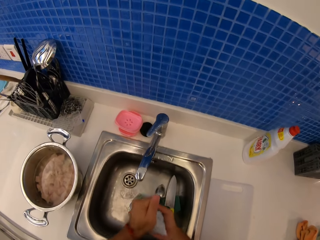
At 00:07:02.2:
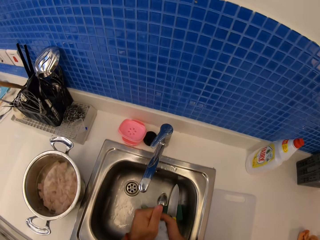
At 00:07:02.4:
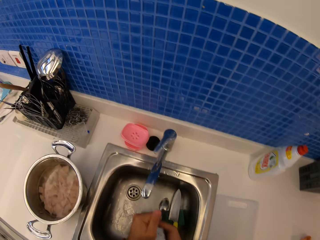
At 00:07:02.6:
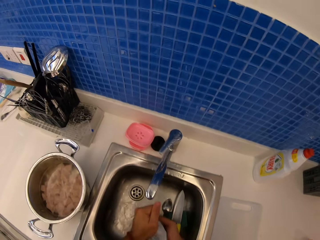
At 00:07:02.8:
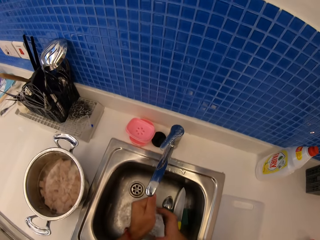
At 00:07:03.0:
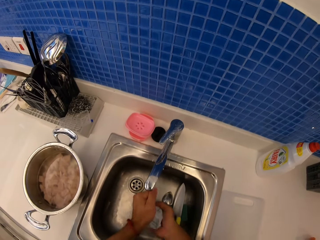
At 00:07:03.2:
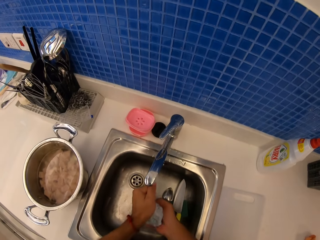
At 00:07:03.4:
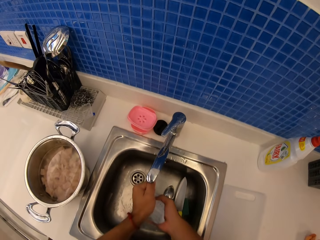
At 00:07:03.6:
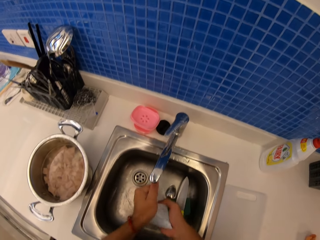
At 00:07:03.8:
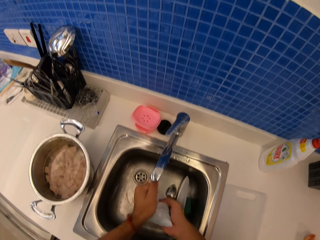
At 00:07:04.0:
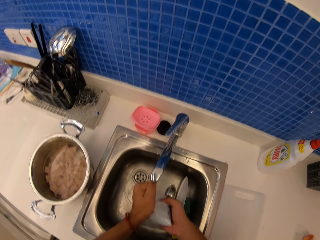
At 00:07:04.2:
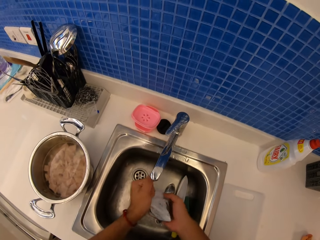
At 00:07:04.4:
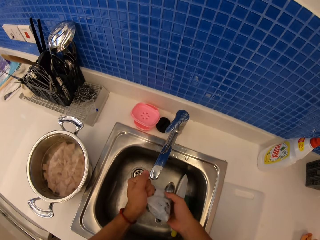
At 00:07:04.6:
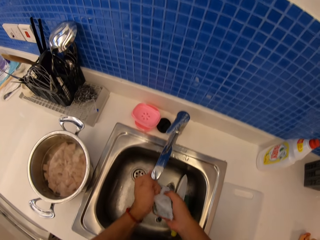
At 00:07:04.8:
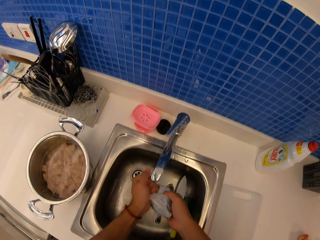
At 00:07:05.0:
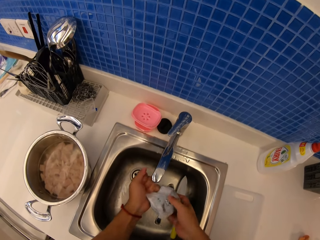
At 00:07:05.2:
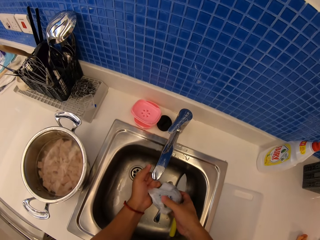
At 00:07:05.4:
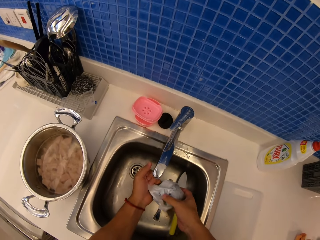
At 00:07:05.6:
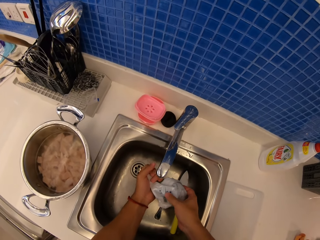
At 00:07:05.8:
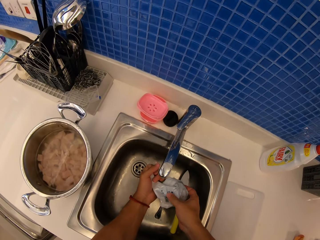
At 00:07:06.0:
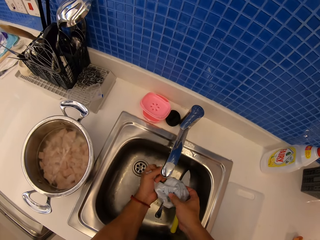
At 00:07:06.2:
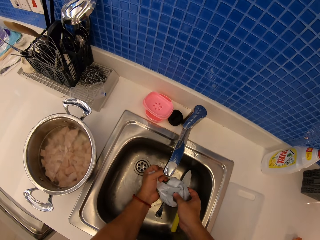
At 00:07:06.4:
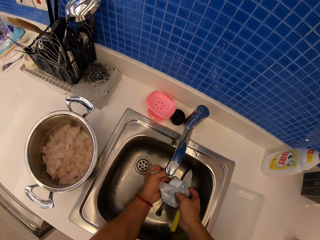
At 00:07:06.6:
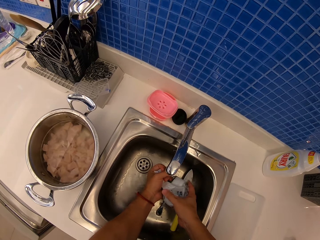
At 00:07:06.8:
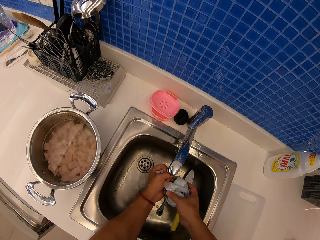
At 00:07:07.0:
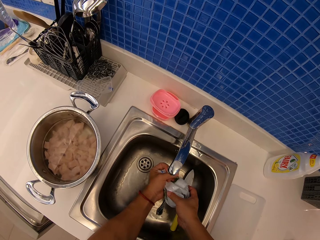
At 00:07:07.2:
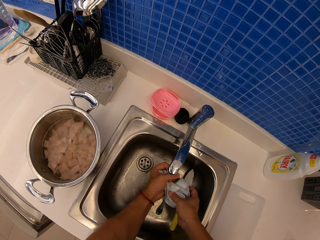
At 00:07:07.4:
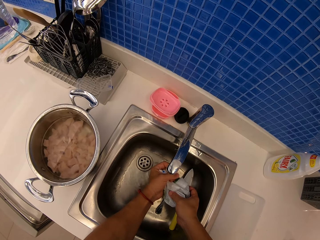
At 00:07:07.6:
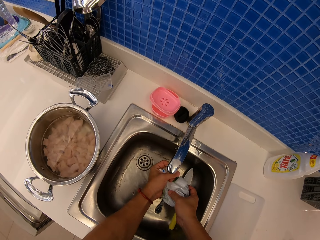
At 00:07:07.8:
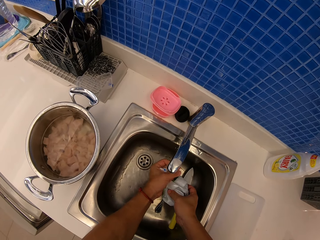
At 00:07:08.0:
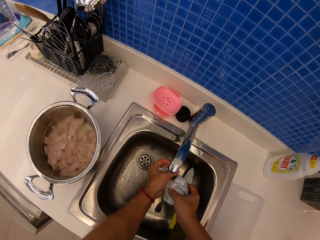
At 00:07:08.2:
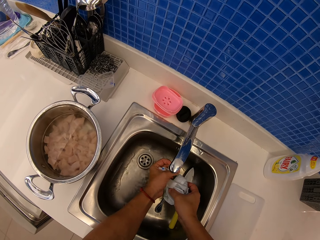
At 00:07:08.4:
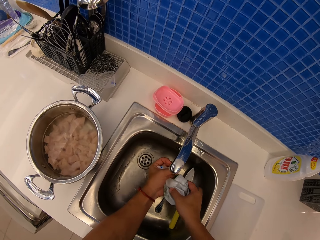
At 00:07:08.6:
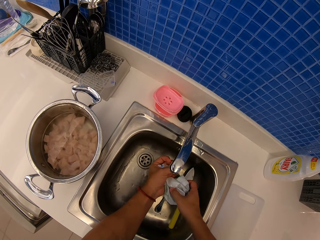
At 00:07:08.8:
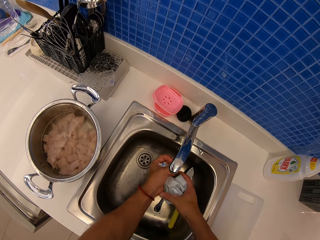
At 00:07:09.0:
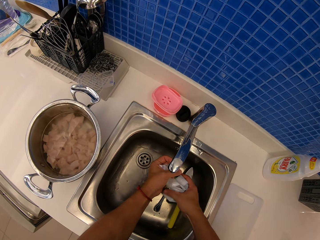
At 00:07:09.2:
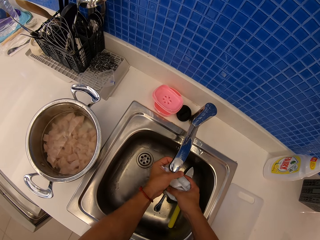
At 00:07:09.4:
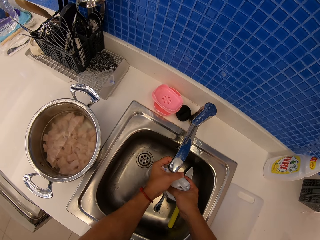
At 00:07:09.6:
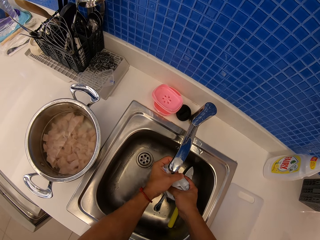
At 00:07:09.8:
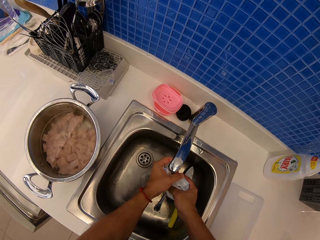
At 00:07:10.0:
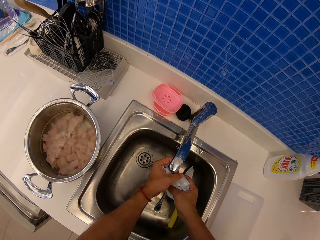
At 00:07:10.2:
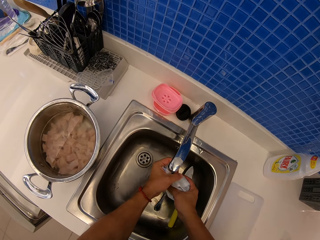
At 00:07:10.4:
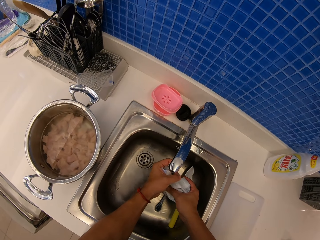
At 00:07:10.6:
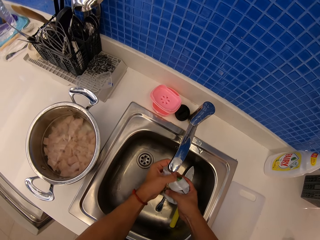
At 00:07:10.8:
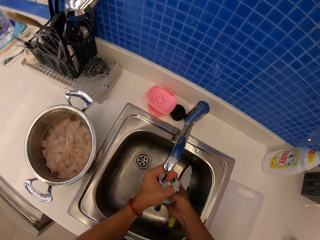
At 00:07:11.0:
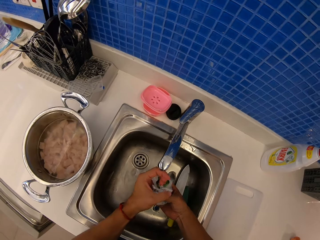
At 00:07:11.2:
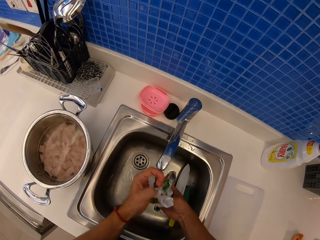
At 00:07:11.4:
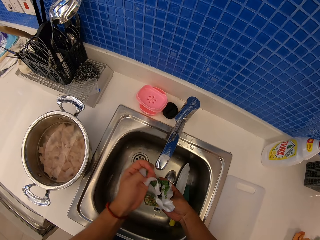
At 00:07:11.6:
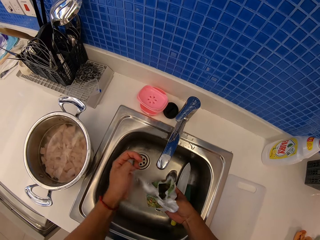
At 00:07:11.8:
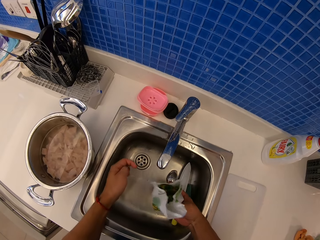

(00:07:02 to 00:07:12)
The camera wearer shakes the sachet. They pour water in the sink.

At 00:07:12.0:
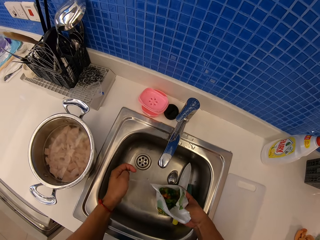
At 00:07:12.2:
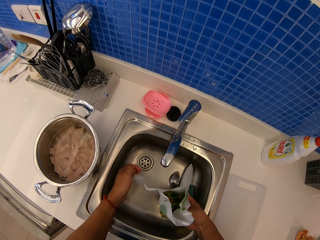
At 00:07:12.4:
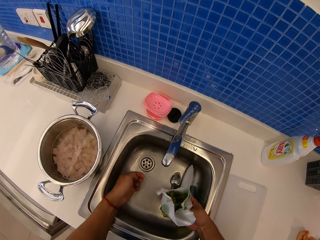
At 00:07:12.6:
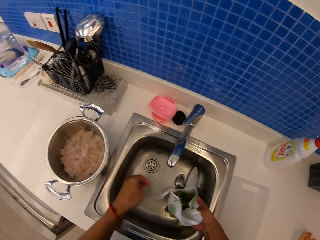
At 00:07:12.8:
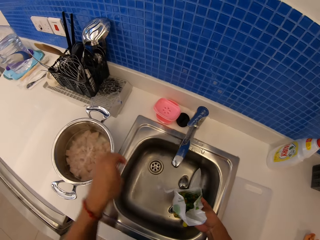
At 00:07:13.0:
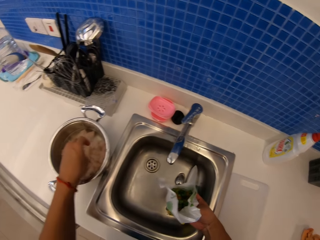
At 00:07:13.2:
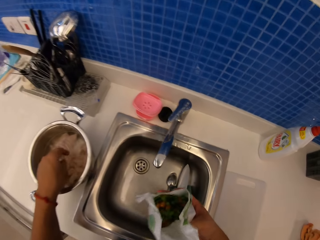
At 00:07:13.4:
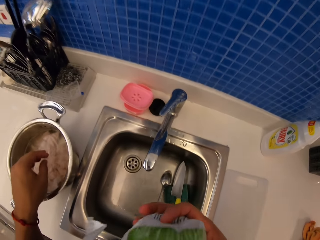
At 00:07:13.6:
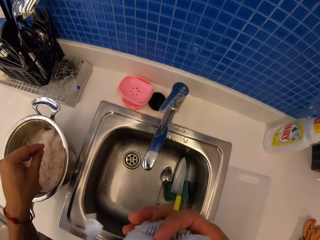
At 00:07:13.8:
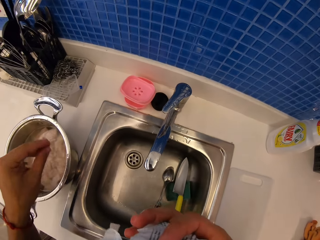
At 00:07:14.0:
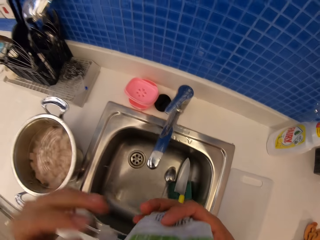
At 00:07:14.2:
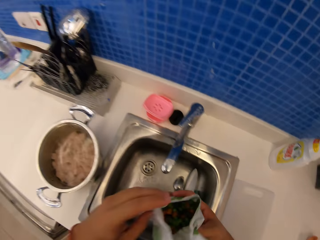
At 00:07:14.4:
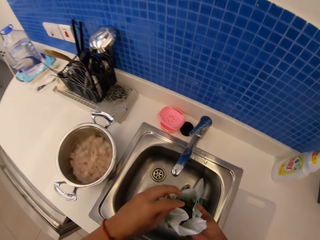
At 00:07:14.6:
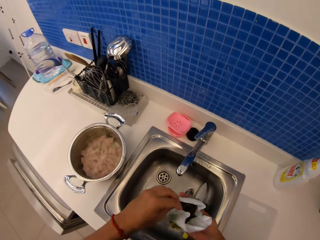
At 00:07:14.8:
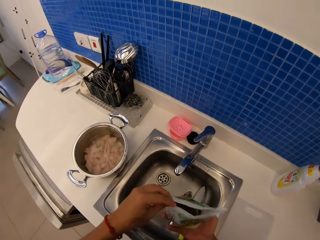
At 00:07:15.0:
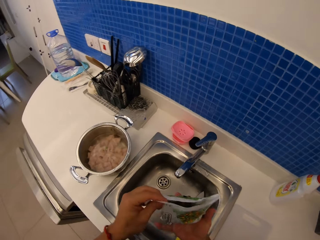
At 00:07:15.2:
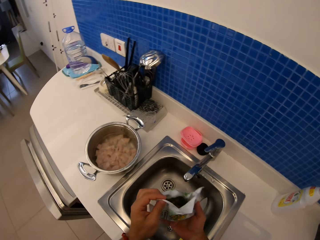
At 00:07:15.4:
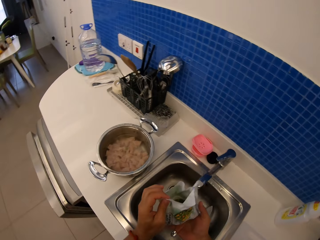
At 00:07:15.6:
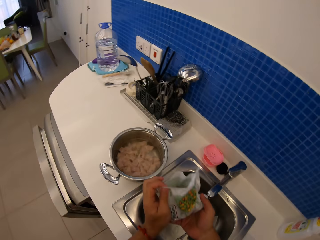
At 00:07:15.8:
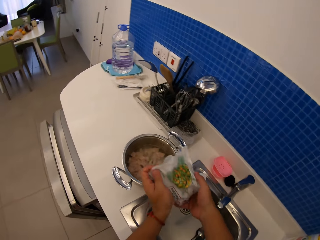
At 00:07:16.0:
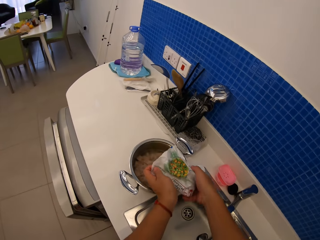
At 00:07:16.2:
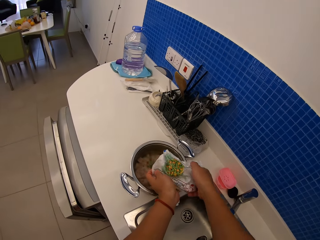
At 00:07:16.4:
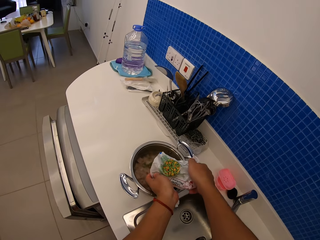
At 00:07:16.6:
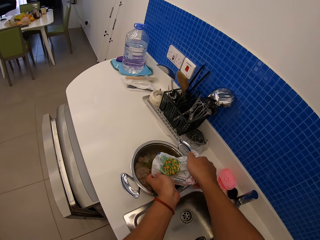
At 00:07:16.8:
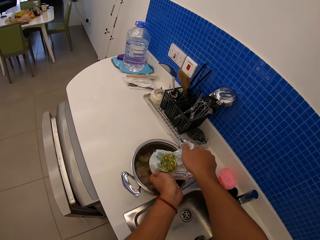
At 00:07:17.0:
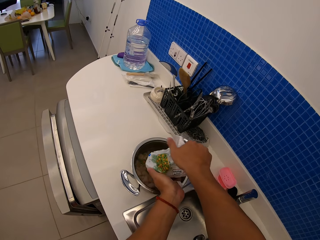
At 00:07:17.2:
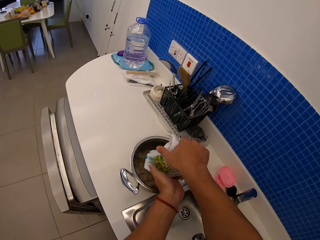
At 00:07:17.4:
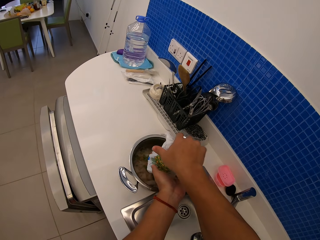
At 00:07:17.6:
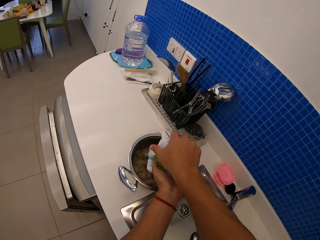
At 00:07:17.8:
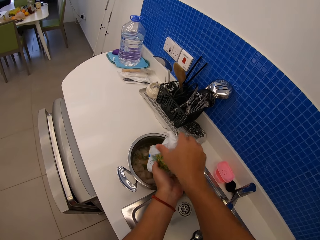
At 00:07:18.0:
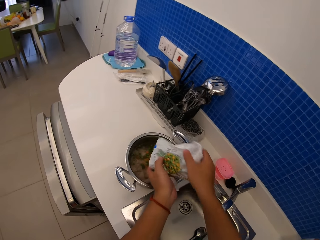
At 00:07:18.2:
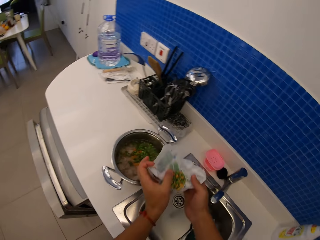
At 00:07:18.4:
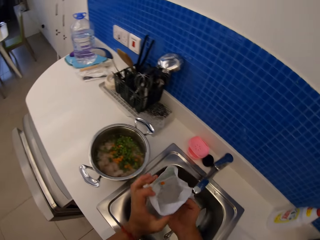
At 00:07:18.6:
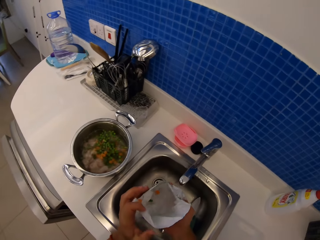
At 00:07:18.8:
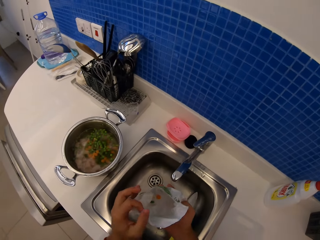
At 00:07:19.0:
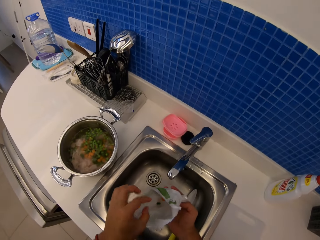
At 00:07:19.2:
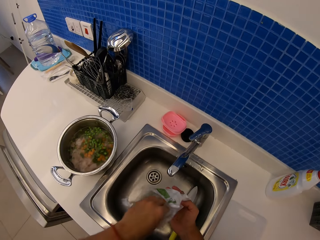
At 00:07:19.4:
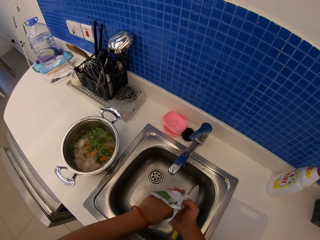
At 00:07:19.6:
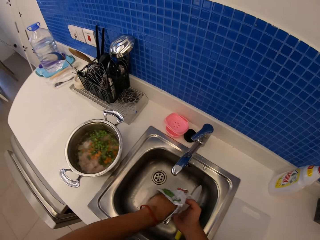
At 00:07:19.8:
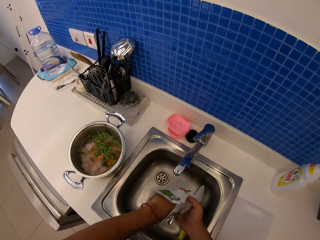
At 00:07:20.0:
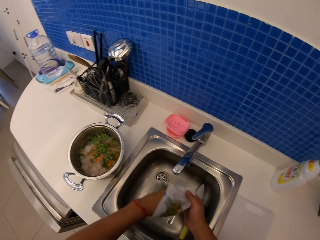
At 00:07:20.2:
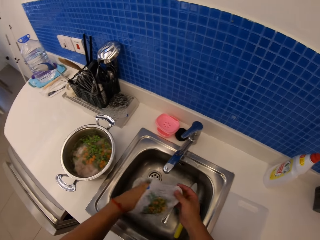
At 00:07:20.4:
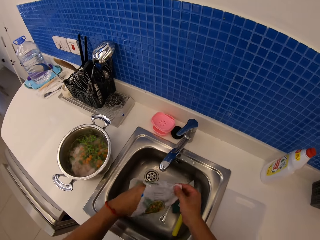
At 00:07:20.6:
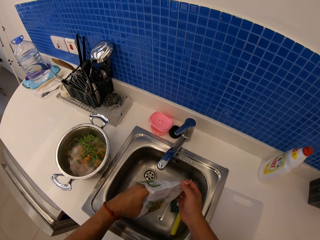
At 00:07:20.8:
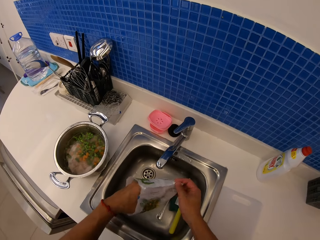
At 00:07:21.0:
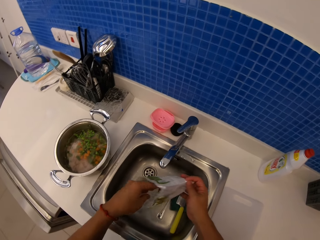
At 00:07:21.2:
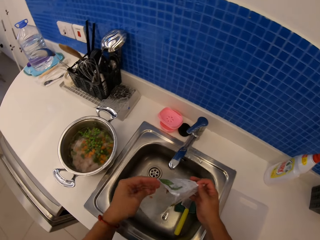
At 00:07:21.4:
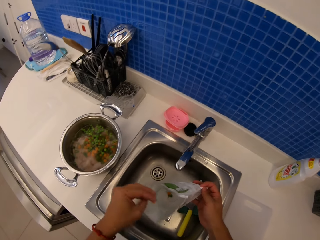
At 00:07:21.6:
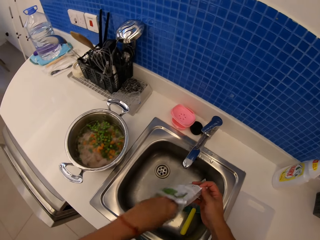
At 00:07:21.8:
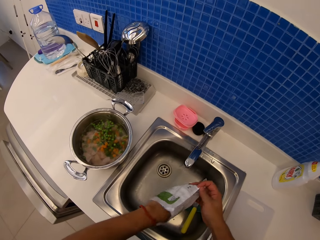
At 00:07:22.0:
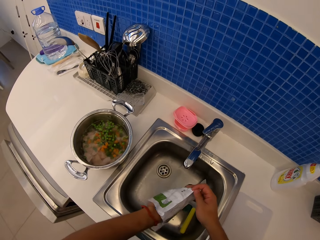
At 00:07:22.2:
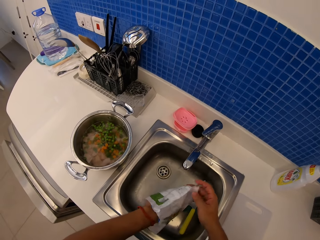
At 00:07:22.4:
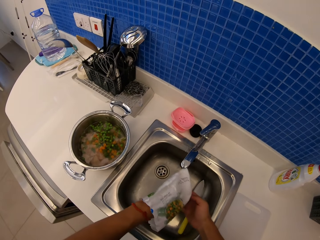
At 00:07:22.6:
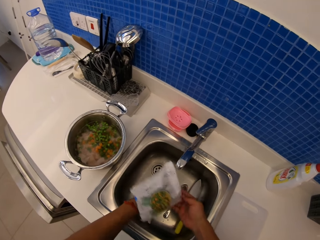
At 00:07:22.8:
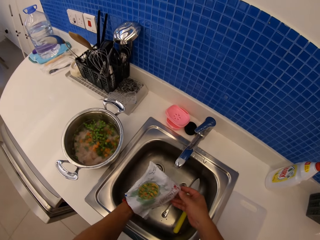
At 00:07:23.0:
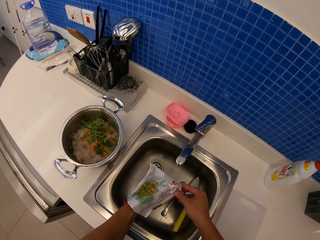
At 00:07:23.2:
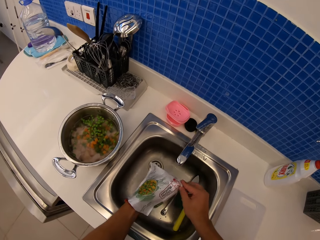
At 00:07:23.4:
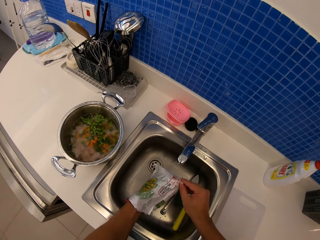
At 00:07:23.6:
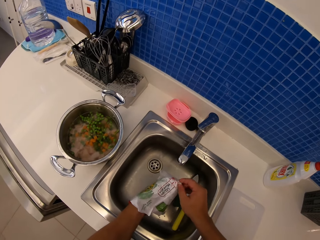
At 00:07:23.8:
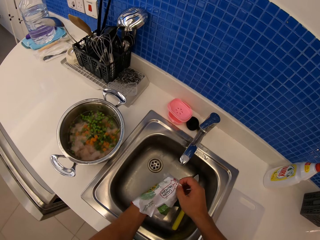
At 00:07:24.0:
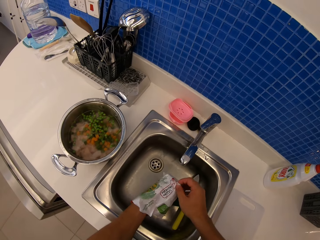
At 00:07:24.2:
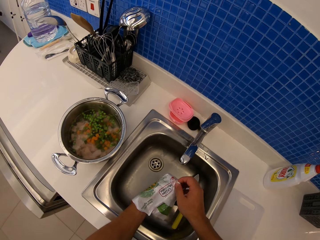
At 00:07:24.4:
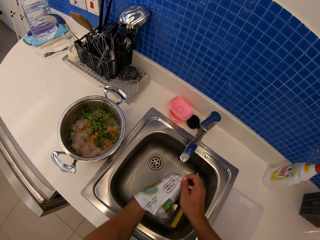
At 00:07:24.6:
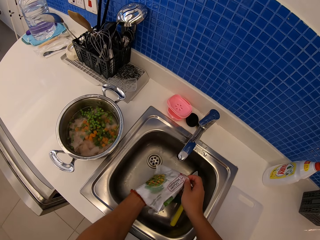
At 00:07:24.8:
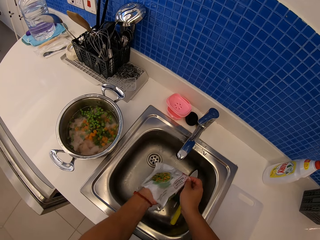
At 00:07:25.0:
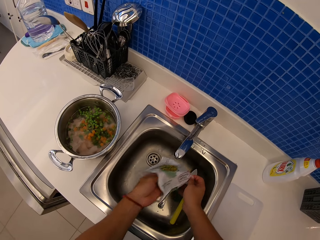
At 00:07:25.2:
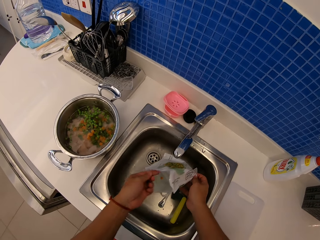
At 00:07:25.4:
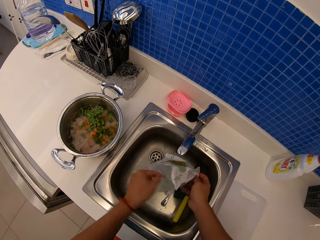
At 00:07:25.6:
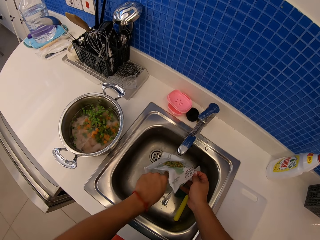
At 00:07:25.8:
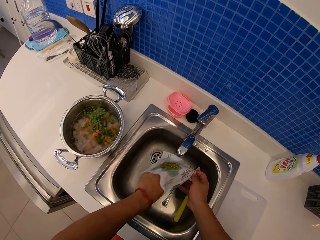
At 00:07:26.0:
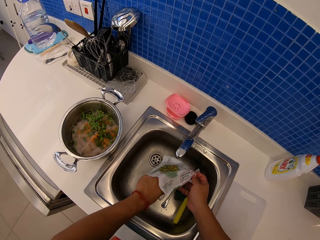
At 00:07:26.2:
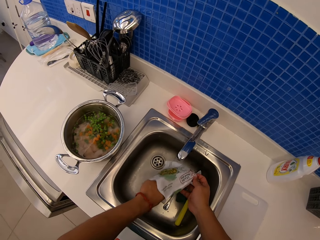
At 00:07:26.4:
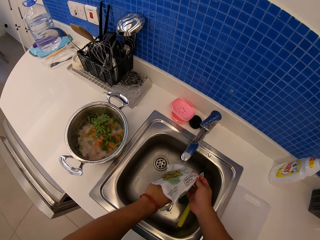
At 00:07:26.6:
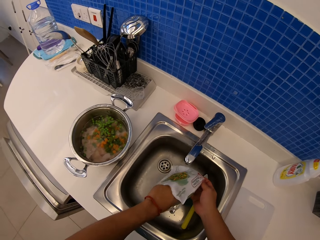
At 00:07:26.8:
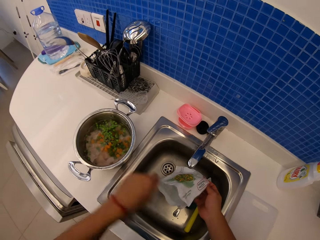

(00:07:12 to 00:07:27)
The camera wearer looks around. They put vegetables in the cooking pan.
